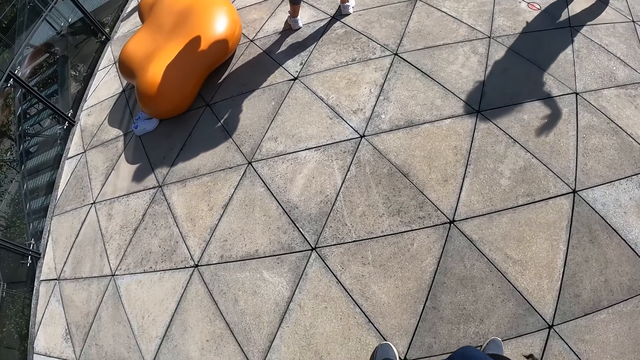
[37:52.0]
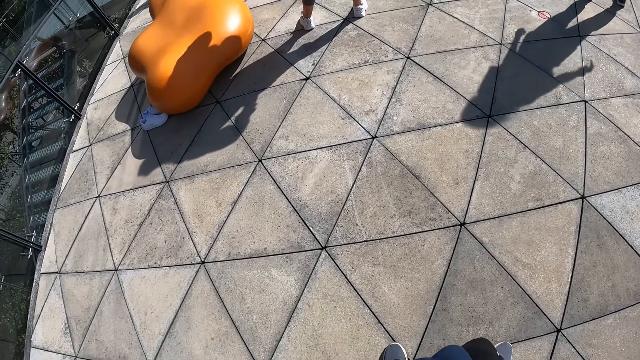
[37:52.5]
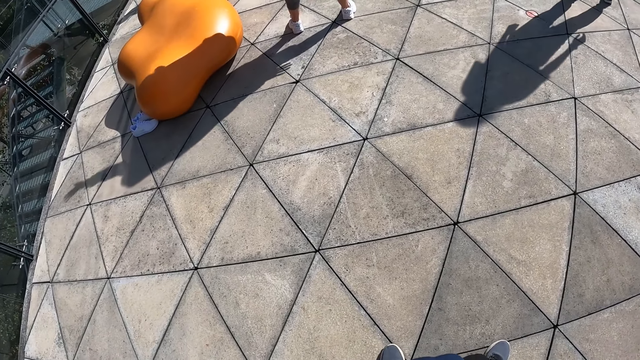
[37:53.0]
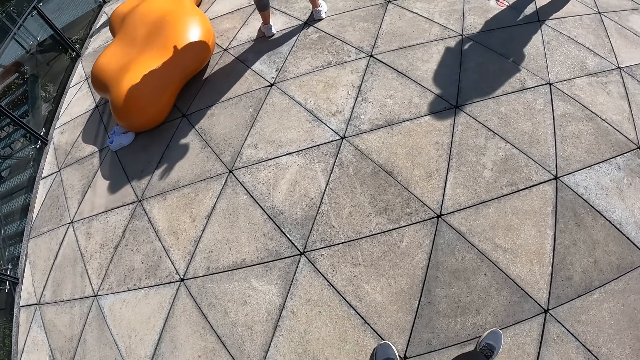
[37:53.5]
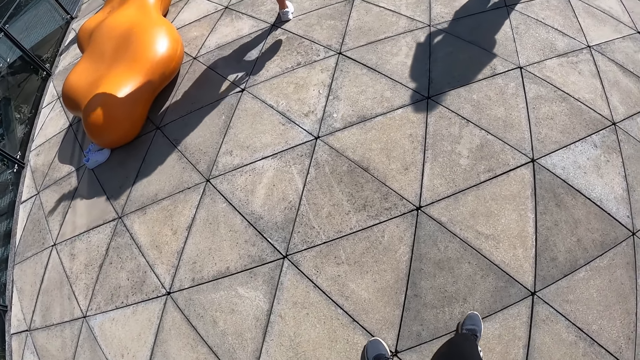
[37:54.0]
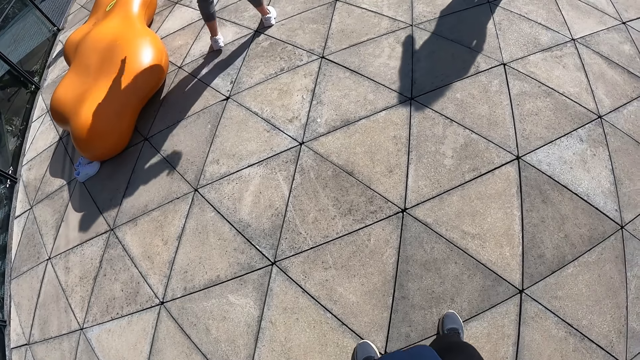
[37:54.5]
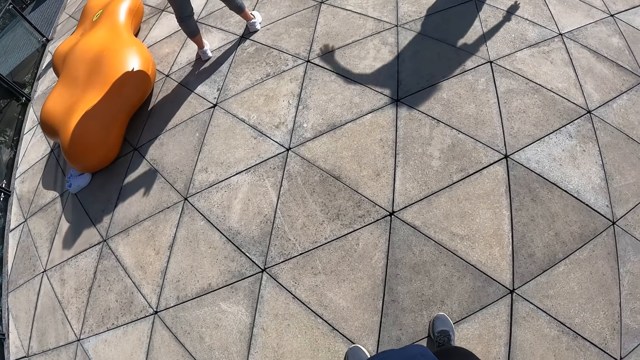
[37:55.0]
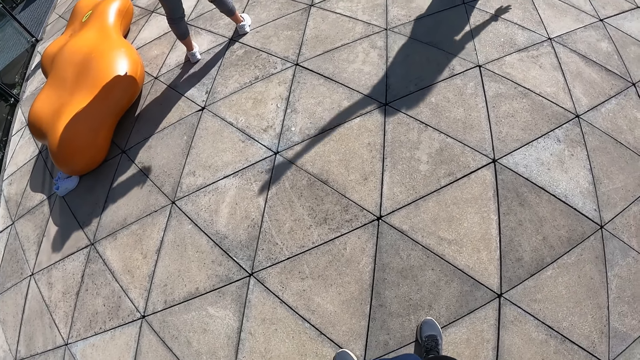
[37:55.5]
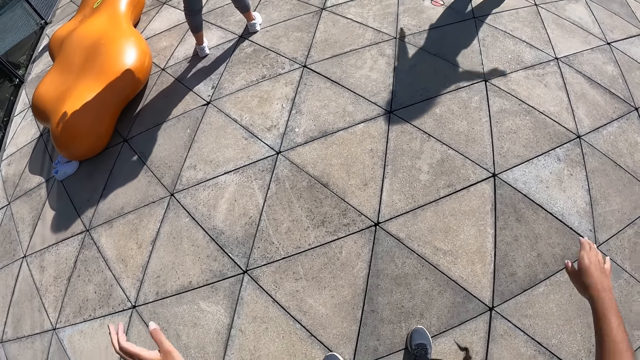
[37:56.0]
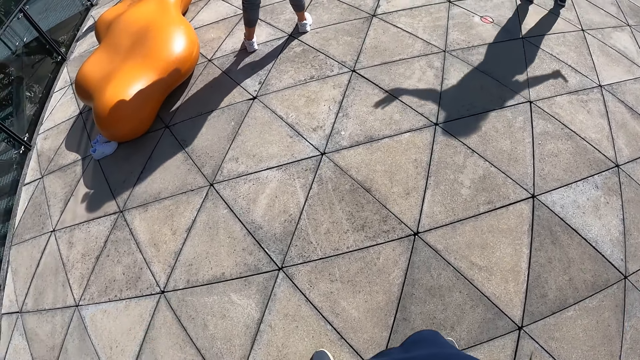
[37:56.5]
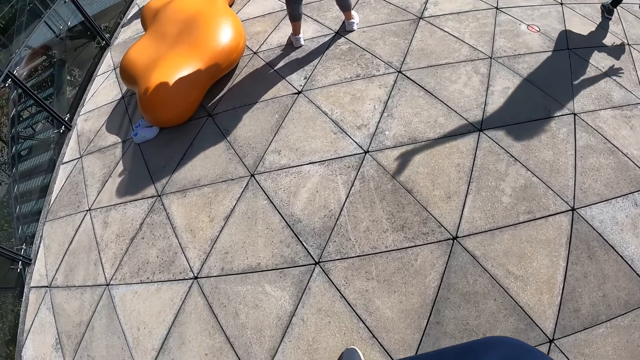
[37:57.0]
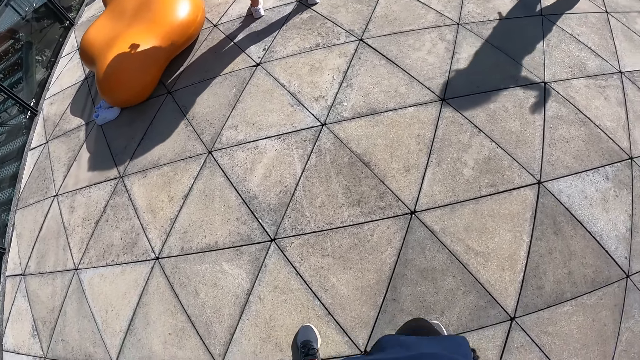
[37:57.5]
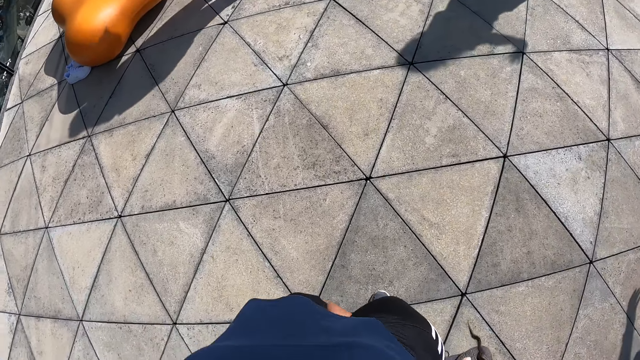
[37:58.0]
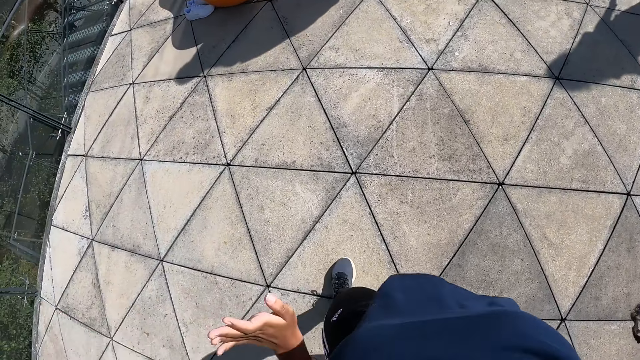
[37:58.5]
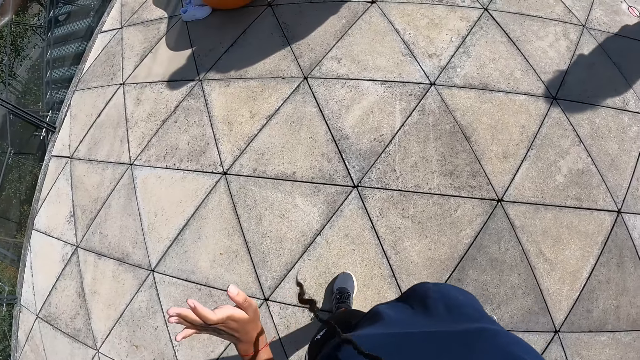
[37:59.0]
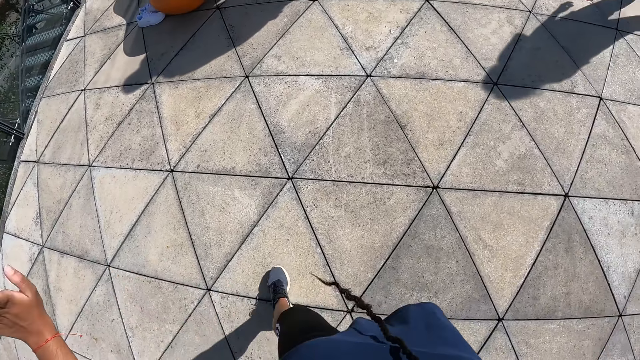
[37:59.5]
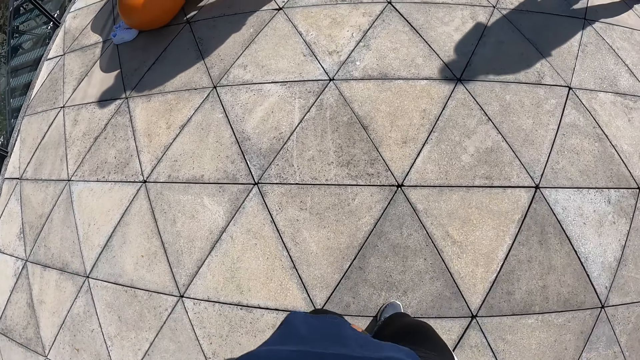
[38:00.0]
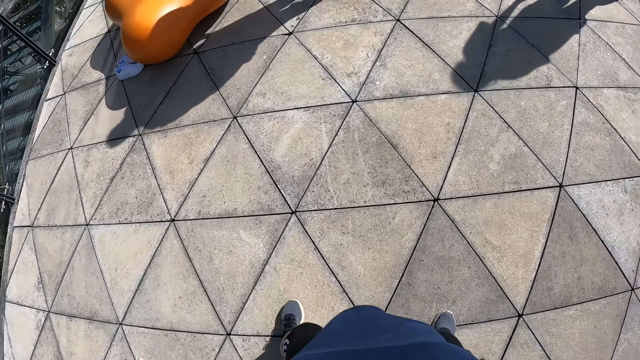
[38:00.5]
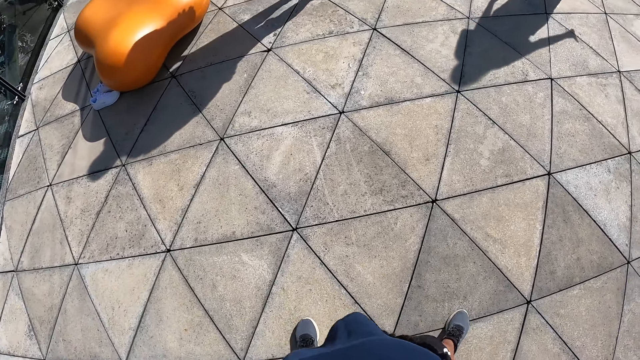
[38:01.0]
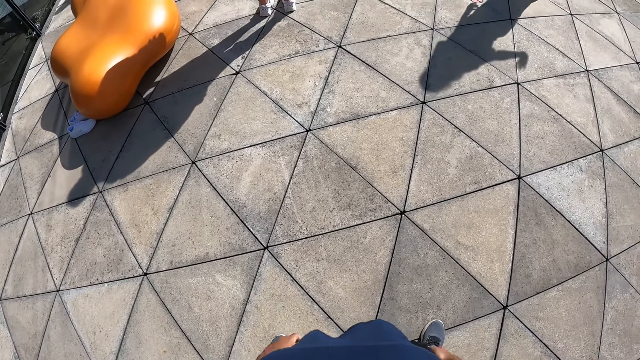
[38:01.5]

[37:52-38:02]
The camera wearer looks around. They work out.

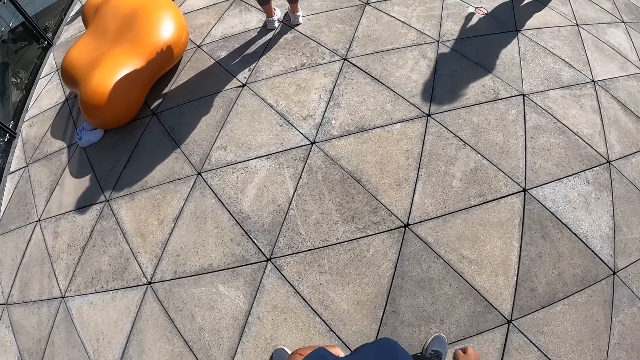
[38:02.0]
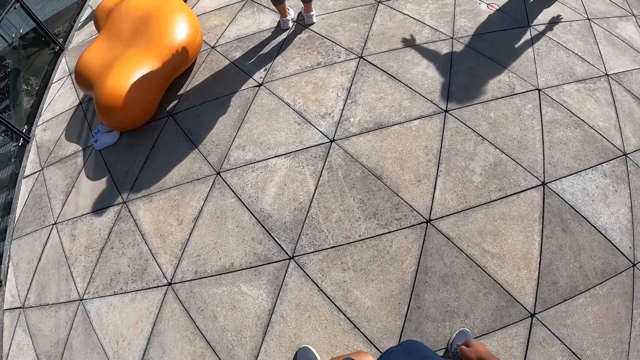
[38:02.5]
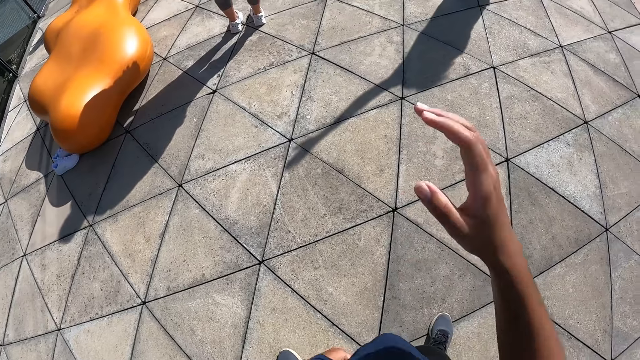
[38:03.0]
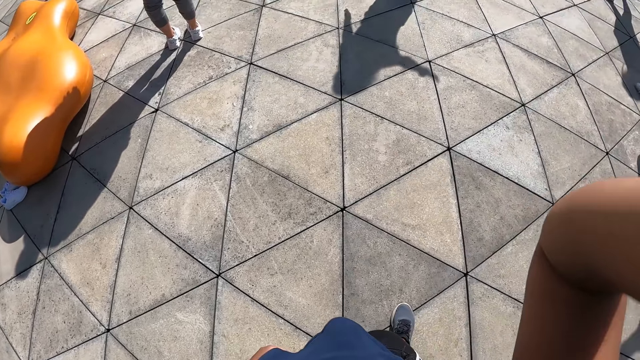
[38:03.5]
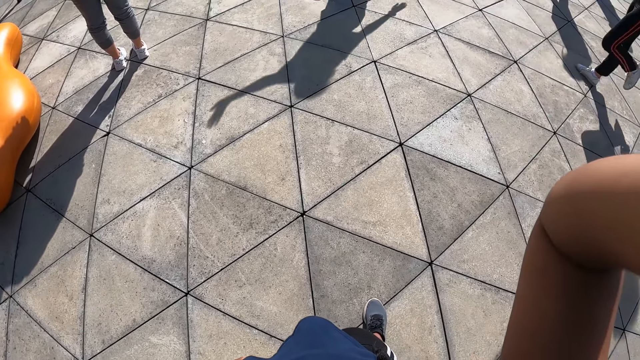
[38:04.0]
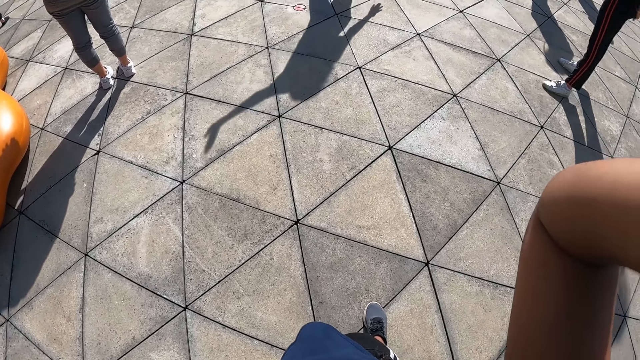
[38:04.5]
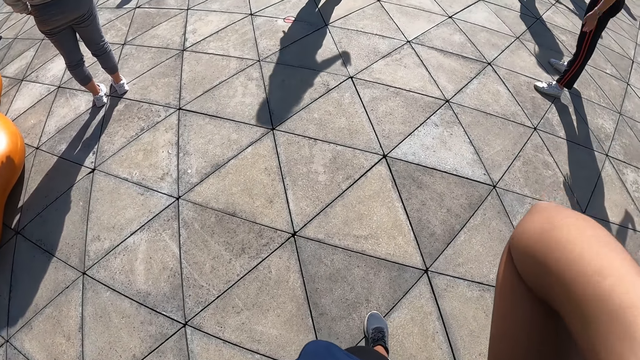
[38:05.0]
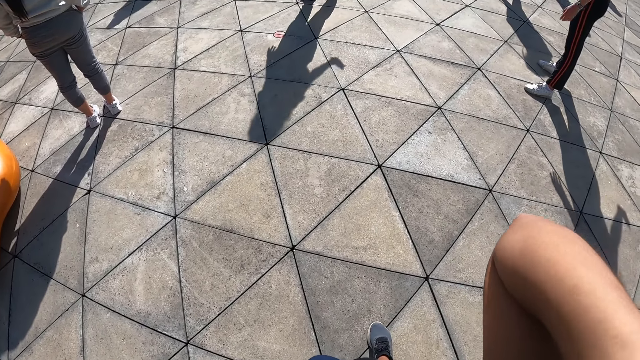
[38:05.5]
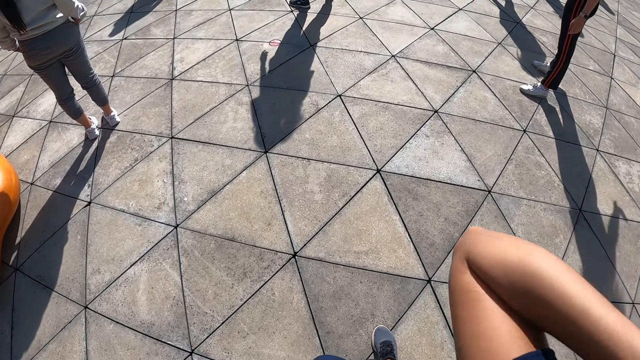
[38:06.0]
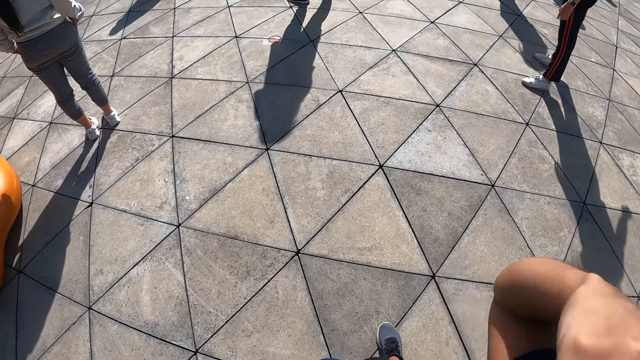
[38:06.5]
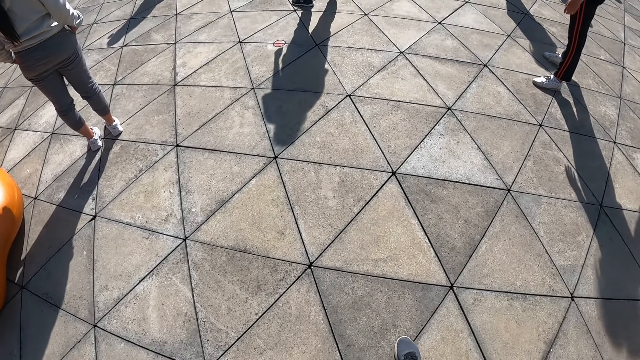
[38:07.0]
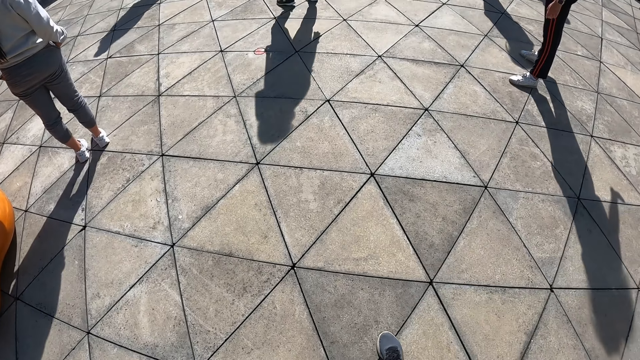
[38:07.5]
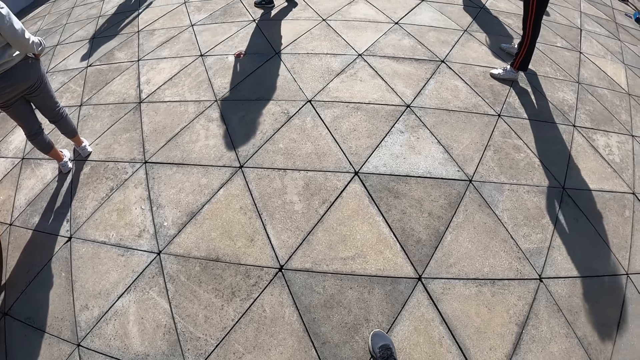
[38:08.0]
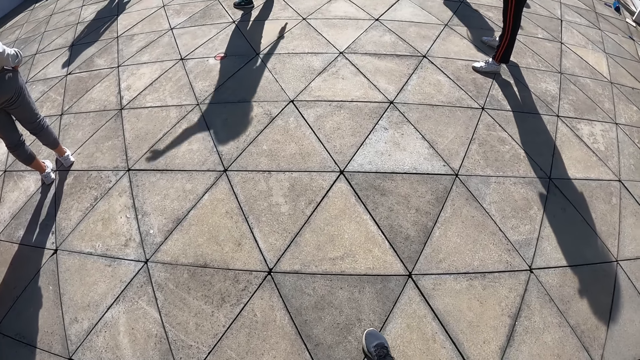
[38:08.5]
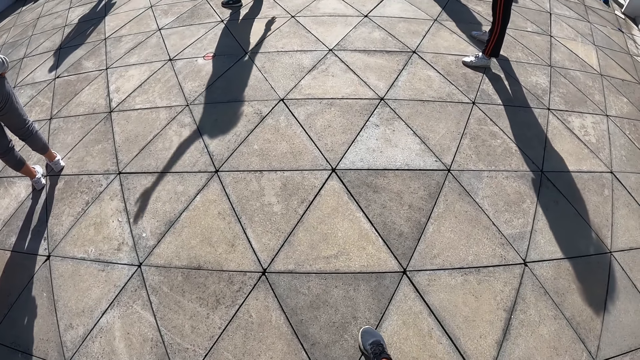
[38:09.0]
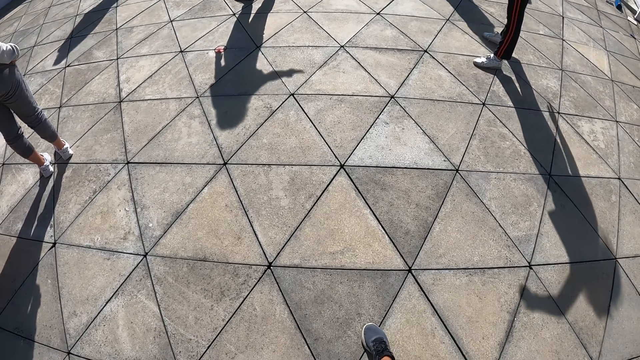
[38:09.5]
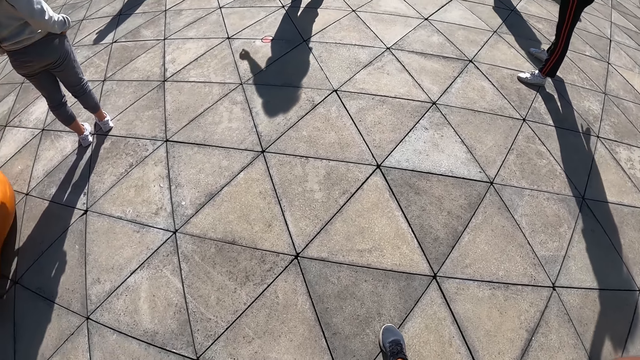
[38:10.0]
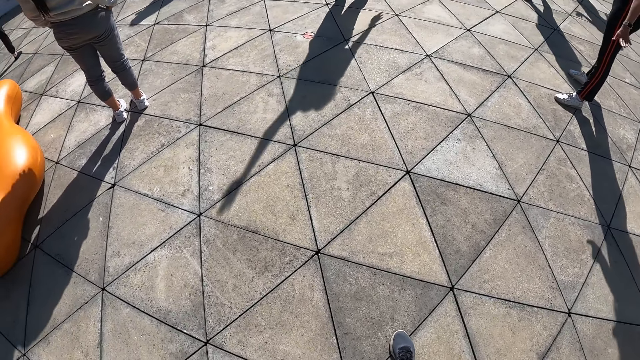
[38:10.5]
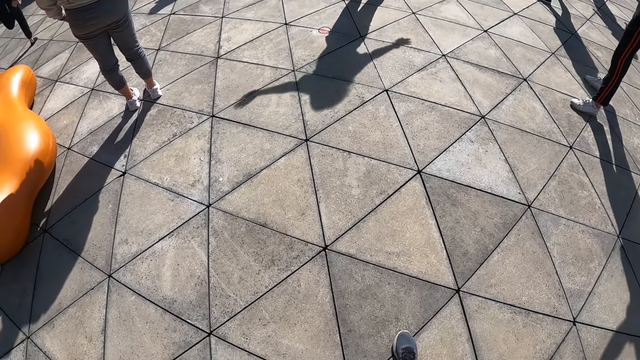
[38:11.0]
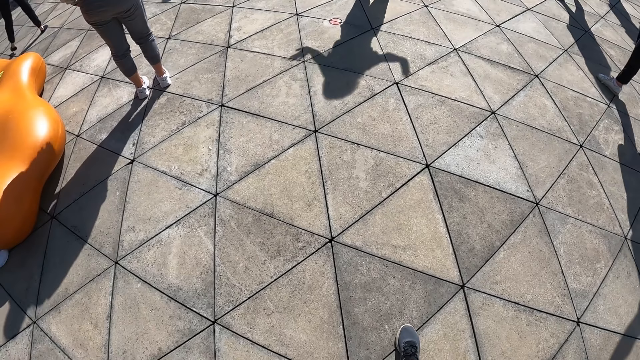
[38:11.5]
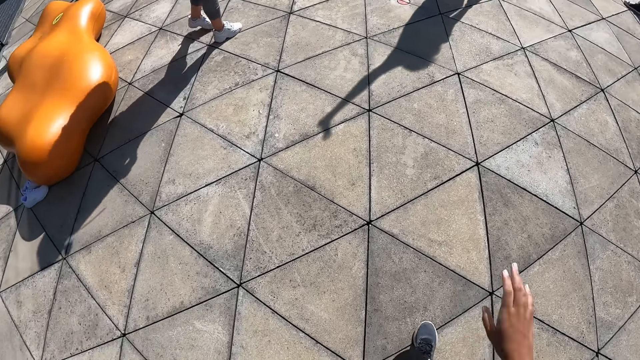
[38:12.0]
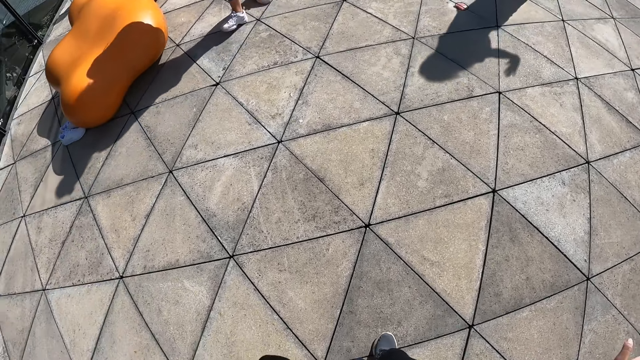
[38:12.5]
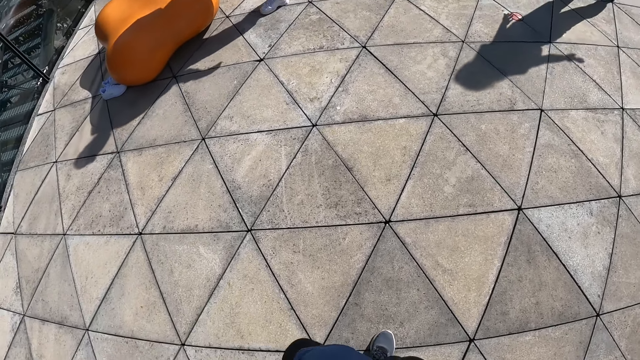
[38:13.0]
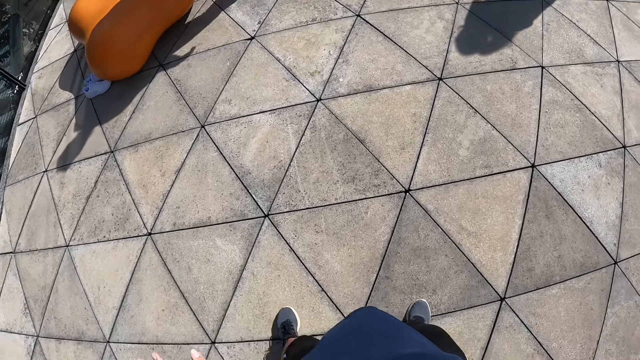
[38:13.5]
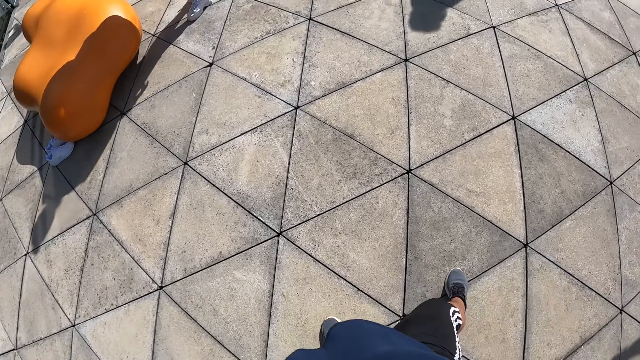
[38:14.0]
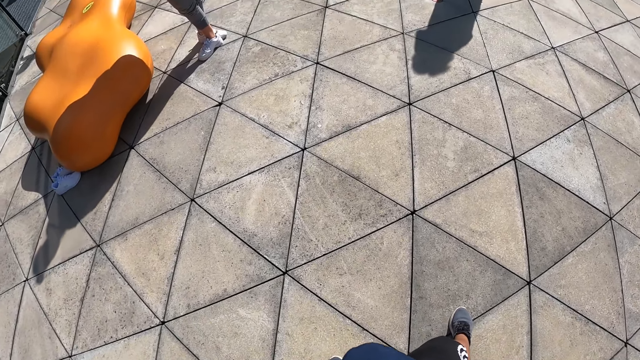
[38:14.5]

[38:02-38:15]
The camera wearer holds her hair. They lift his hand. They look around. They lift his hand.
